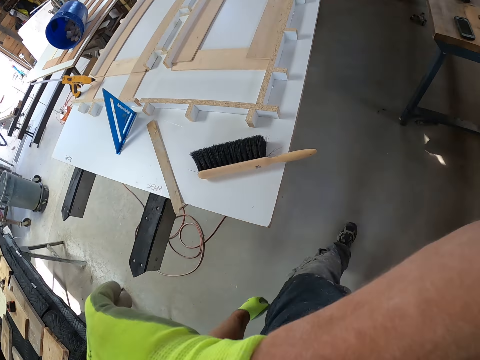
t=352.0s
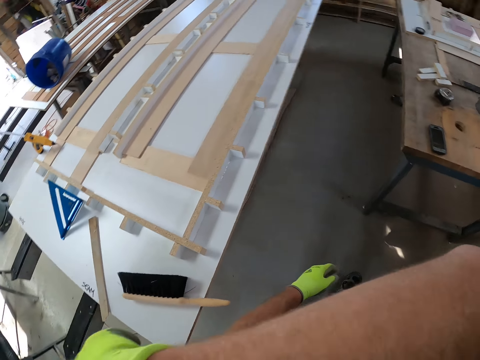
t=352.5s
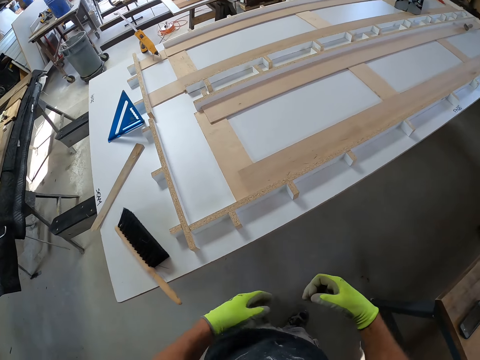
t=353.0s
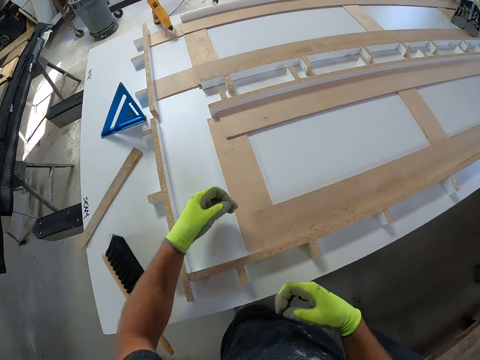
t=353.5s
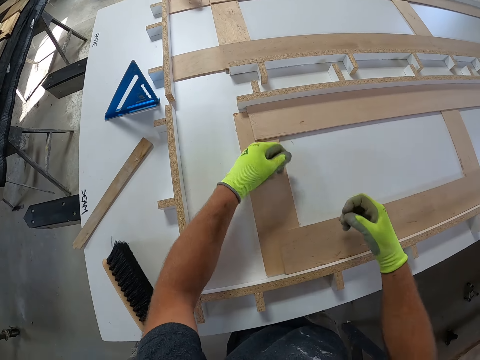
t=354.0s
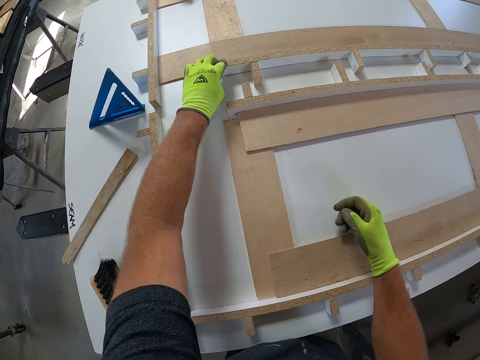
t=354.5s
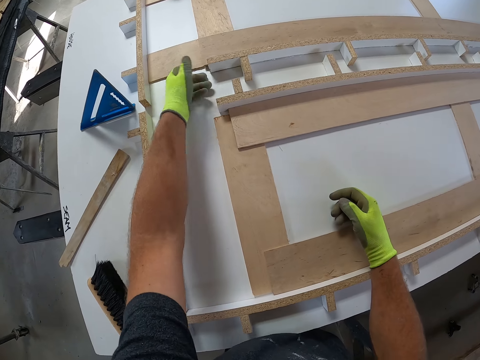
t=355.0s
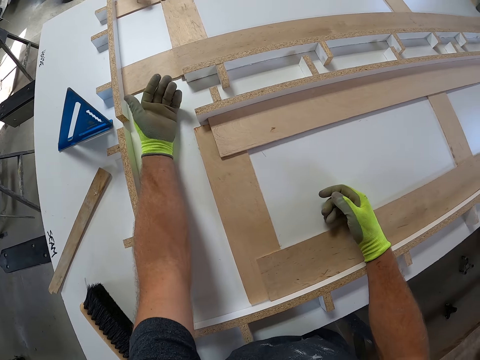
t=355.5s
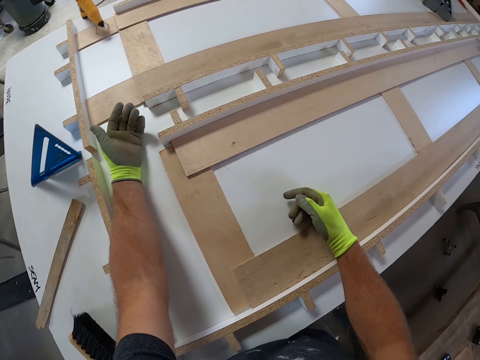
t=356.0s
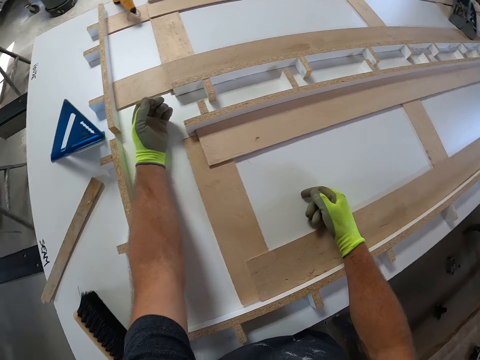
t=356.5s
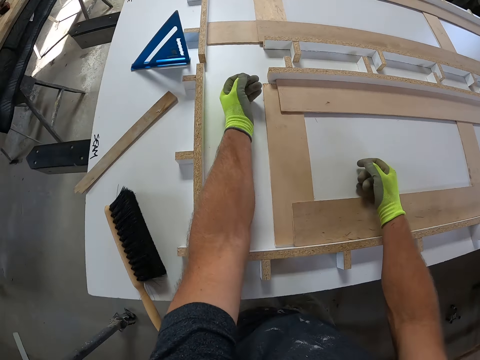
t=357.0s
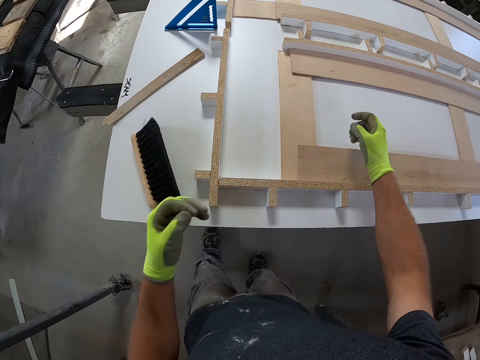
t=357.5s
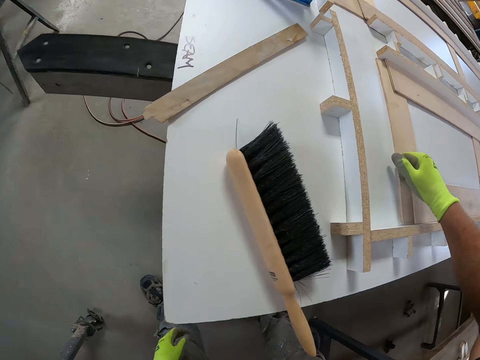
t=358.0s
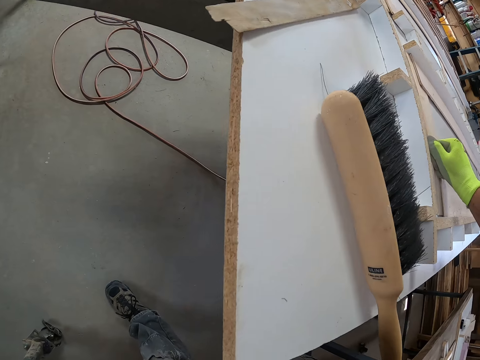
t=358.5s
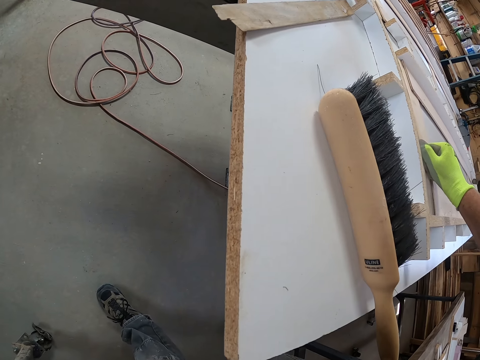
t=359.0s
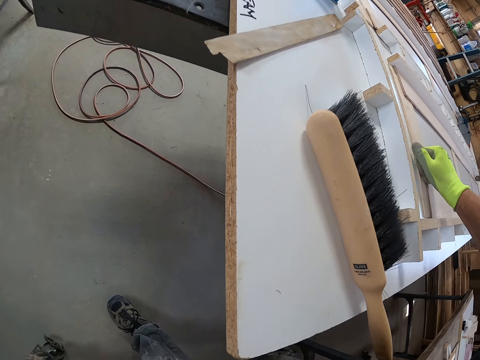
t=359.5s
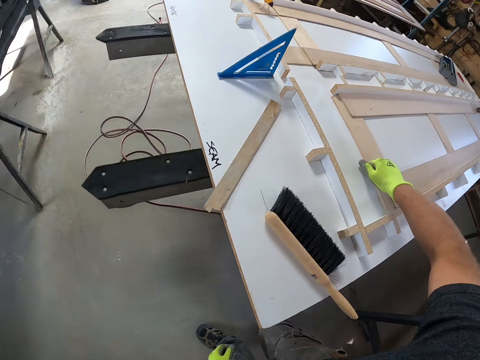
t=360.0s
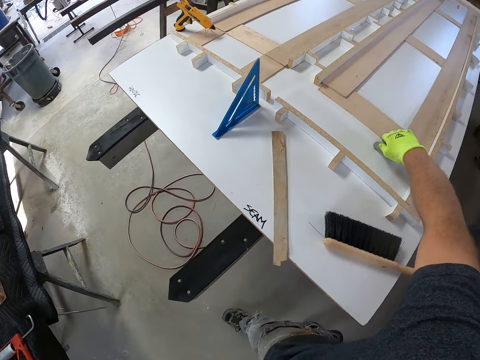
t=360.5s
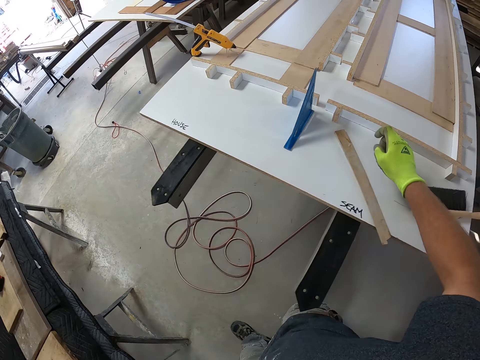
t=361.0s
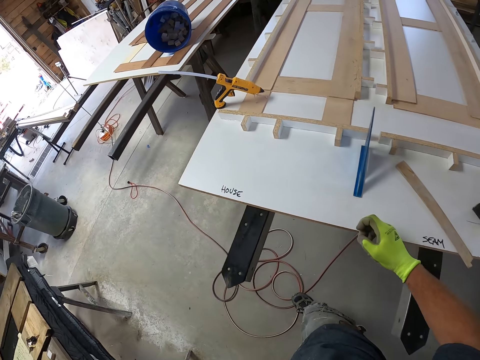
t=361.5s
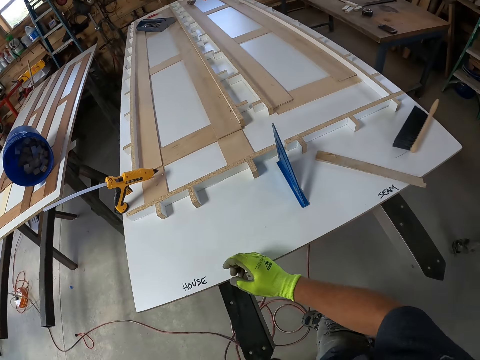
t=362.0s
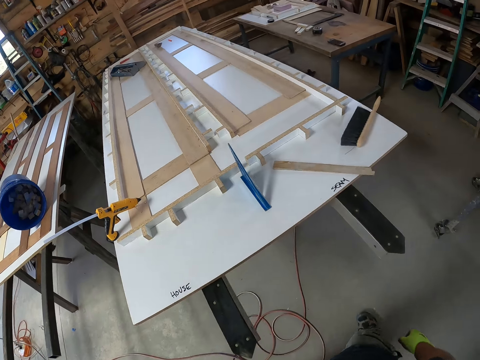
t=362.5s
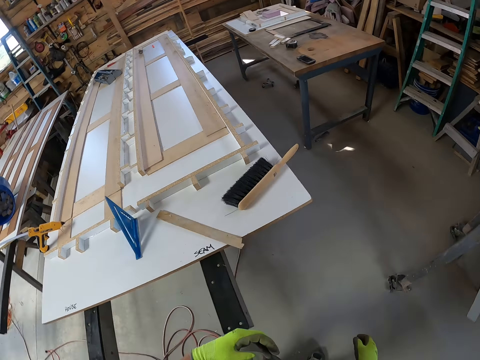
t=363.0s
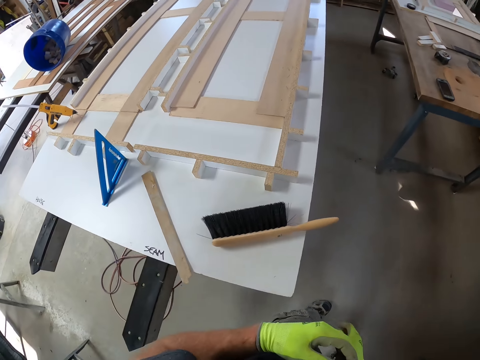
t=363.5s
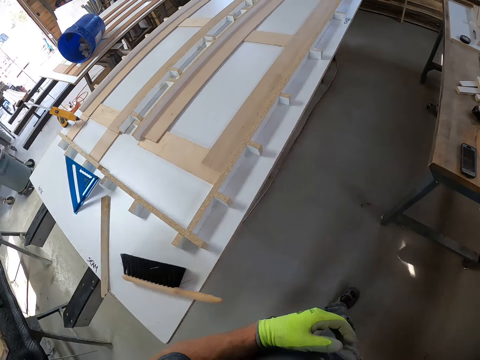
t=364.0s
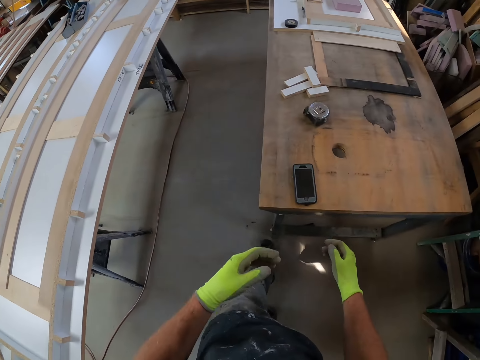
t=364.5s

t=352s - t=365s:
The camera wearer rubs his face. He touches the wooden board structure. He rests a hand on the wood and presses the wood. He rests a hand on the worktop, moves a finger, removes the hand from the worktop, peeks under the worktop, walks, removes the other hand from the worktop, moves the hand towards the worktop, moves the hand away from the worktop and walks.

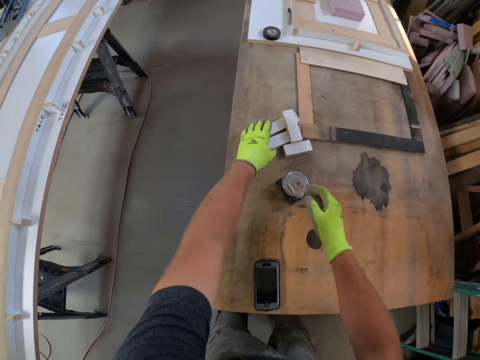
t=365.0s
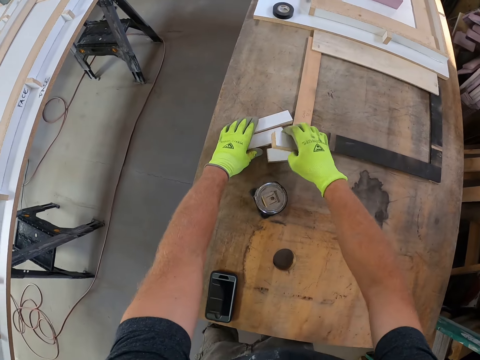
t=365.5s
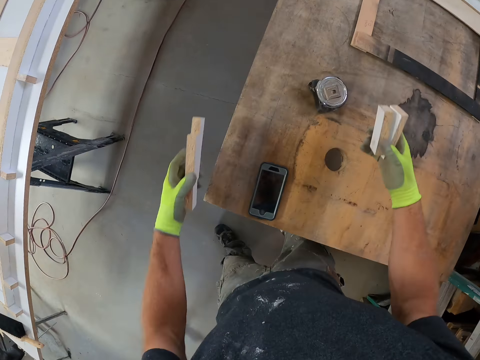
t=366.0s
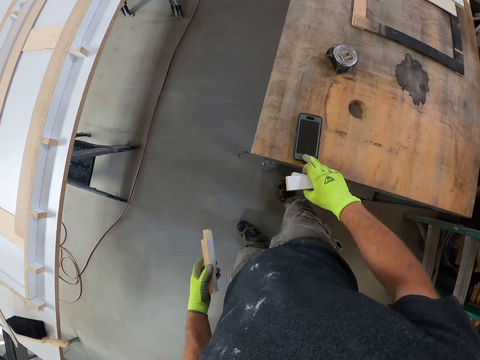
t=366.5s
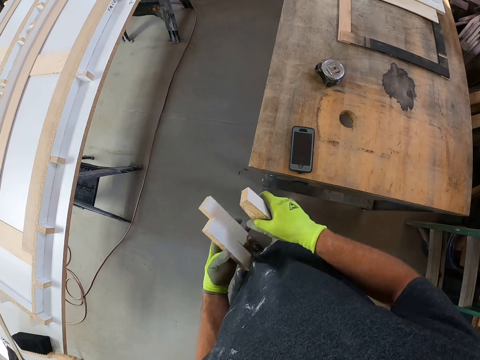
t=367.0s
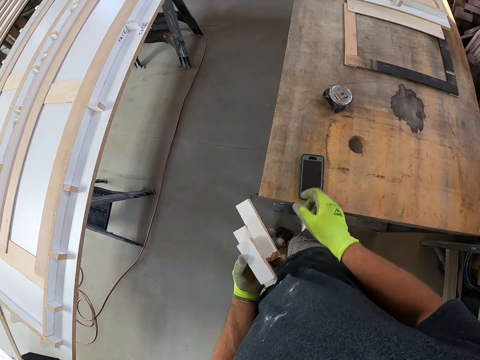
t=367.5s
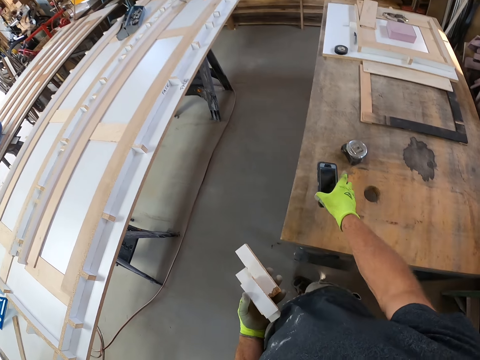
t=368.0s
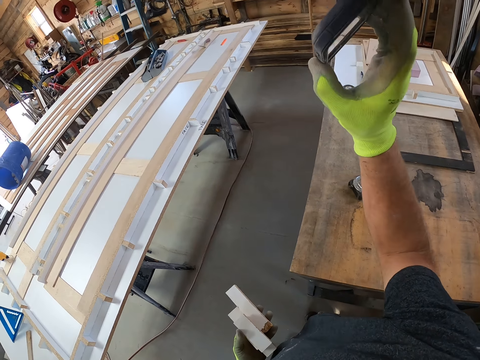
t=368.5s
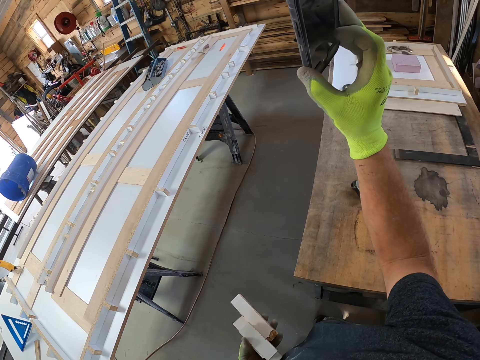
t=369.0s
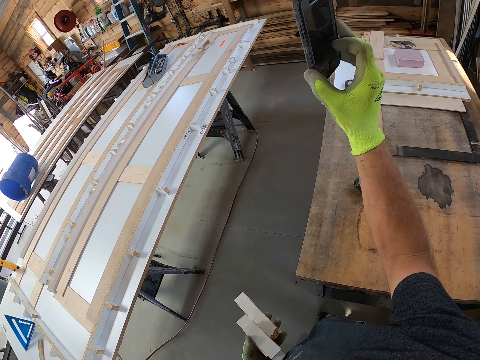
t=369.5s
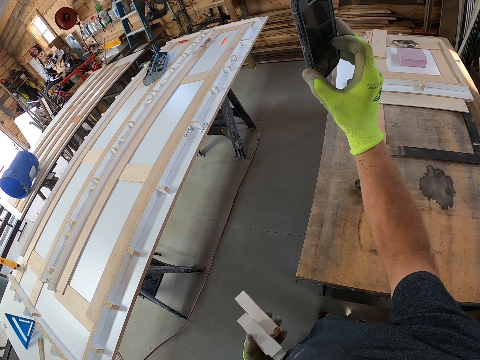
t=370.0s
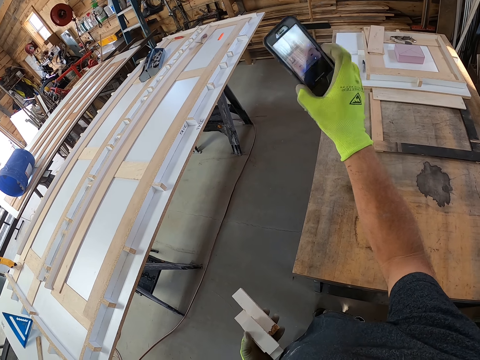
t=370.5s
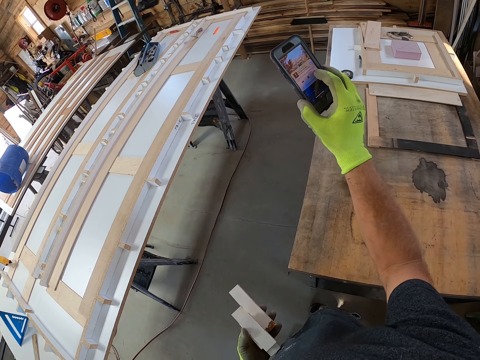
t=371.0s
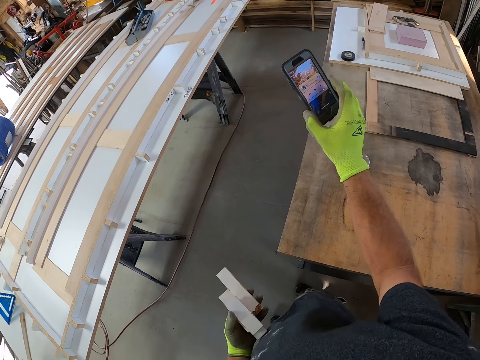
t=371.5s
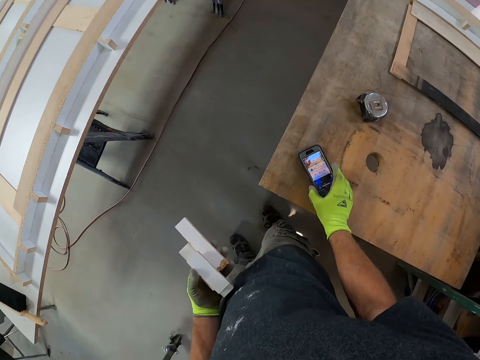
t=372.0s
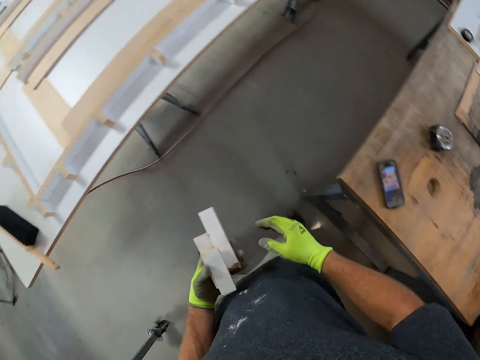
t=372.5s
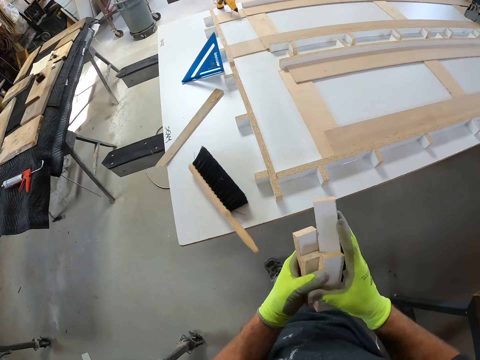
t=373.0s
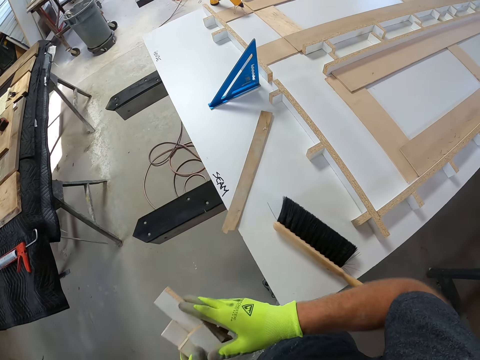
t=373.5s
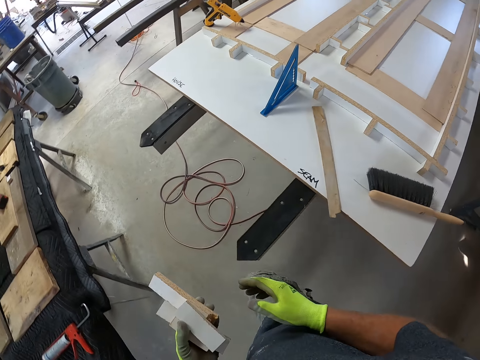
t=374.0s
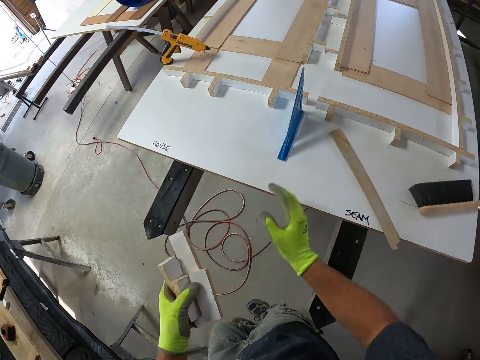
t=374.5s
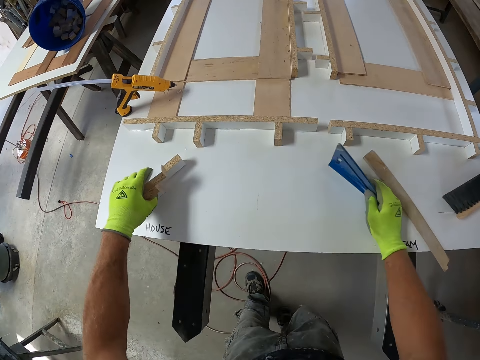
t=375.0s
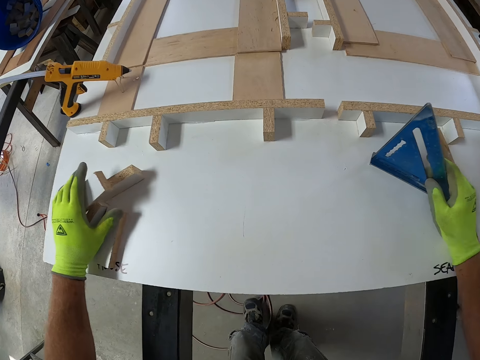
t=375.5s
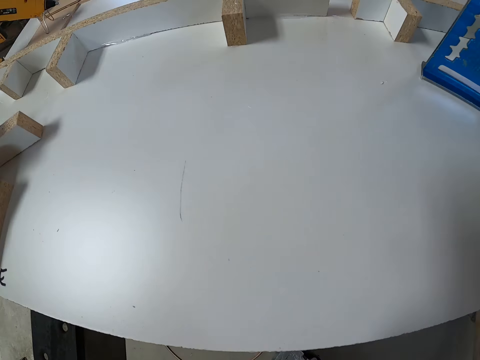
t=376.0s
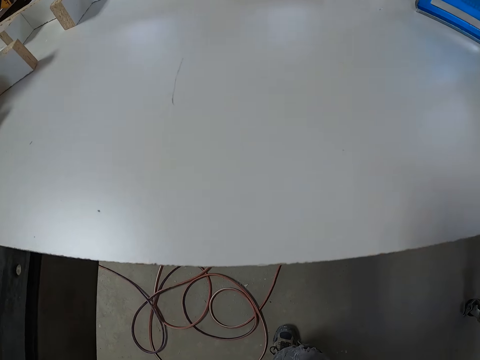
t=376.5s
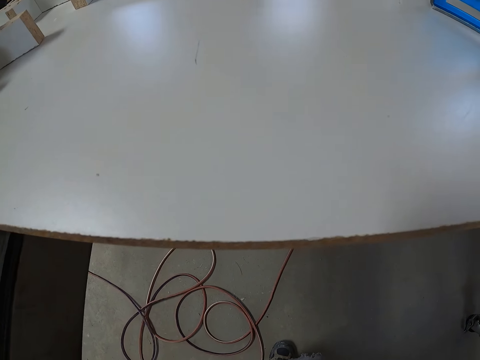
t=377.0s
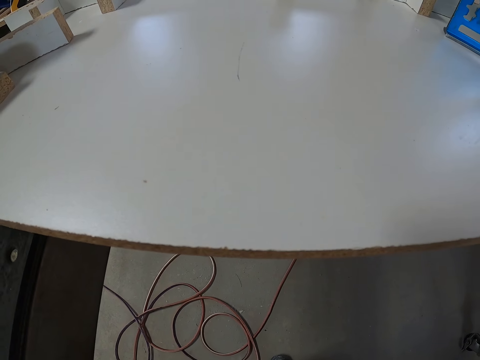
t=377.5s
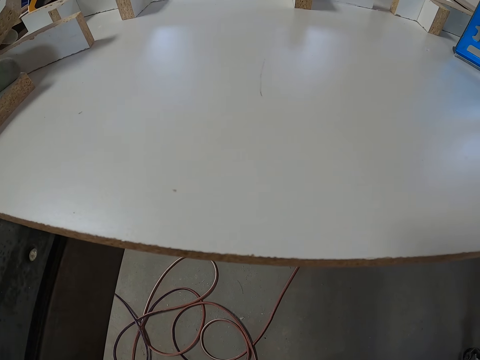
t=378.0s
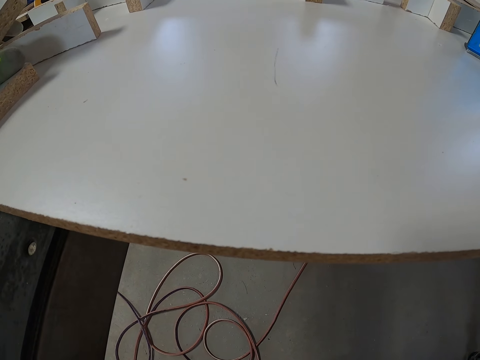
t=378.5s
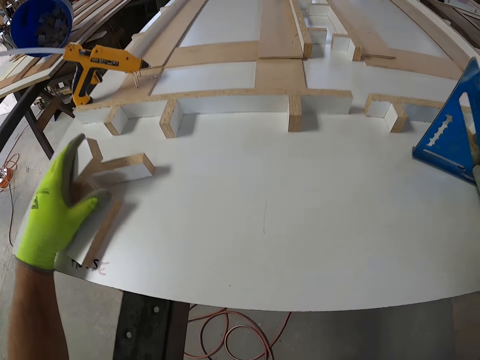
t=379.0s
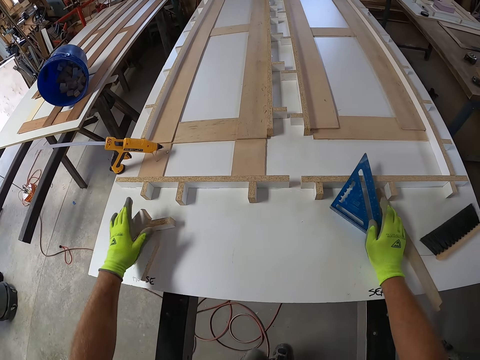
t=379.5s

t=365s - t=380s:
The camera wearer takes pieces of wood from a table. They press a phone. They exchange the pieces of wood to the other hand. They pick the phone from the table. They press the phone. They drop the phone on the table. They hold the wood with the other hand, walk and remove a hand from the wood. They drop the pieces of wood on the board. They move a set square on the board.
